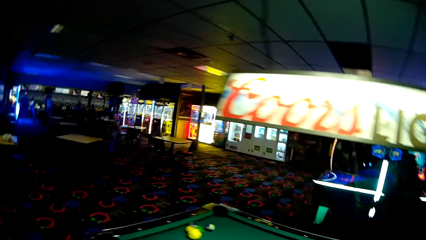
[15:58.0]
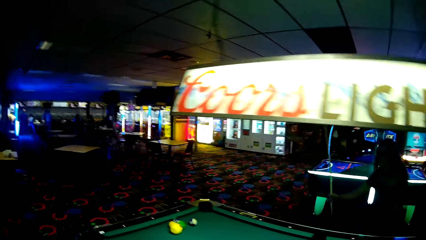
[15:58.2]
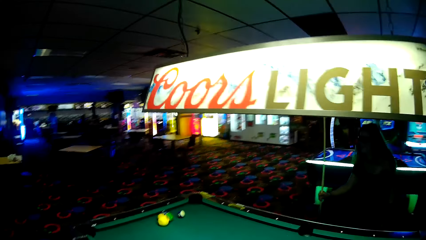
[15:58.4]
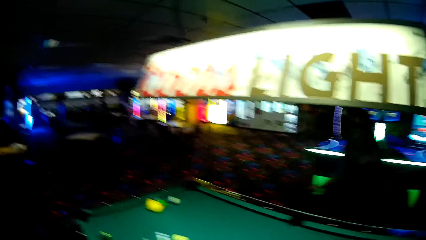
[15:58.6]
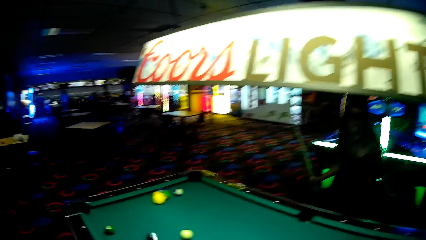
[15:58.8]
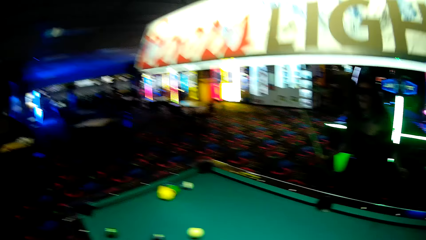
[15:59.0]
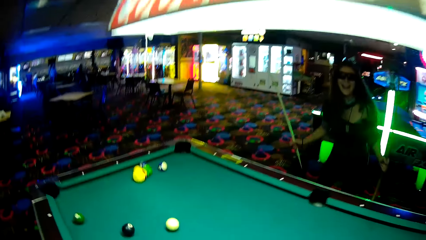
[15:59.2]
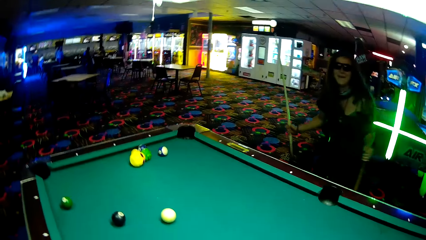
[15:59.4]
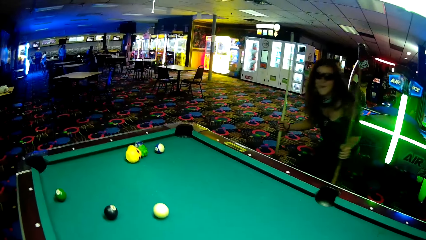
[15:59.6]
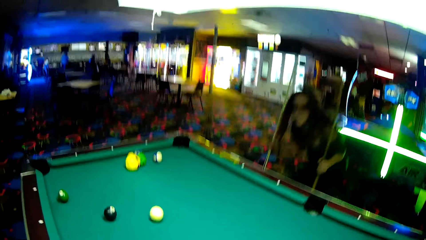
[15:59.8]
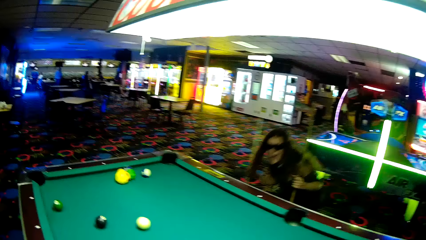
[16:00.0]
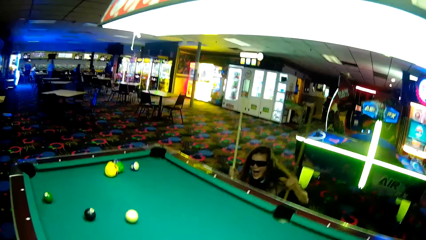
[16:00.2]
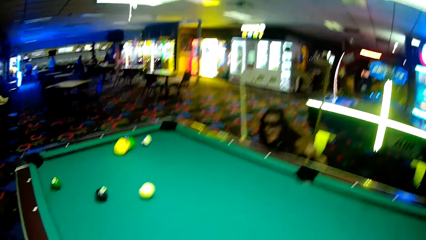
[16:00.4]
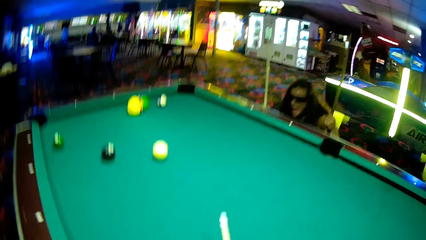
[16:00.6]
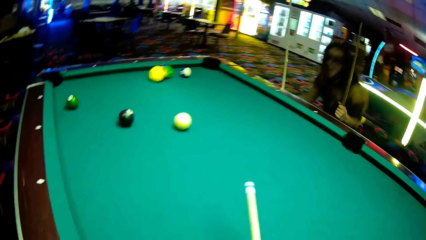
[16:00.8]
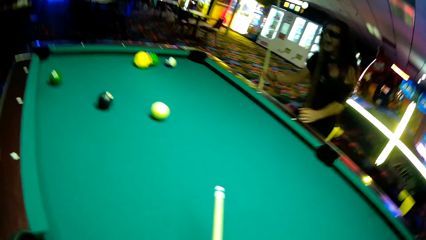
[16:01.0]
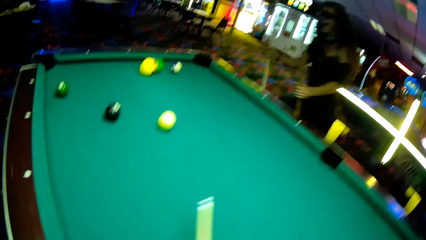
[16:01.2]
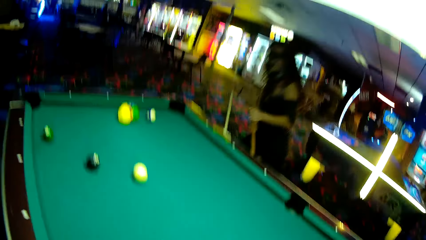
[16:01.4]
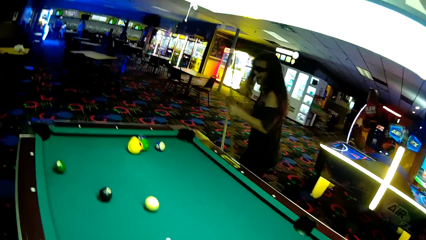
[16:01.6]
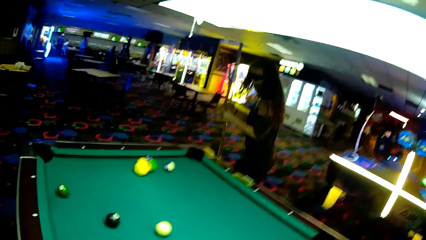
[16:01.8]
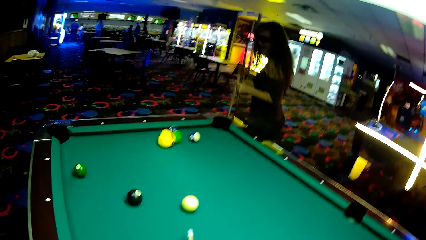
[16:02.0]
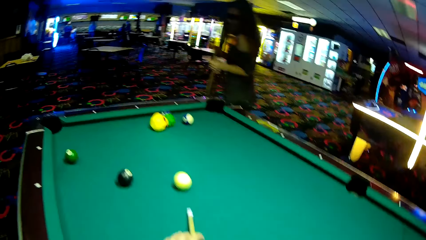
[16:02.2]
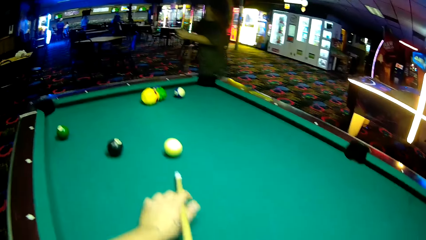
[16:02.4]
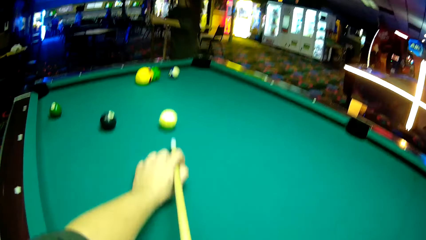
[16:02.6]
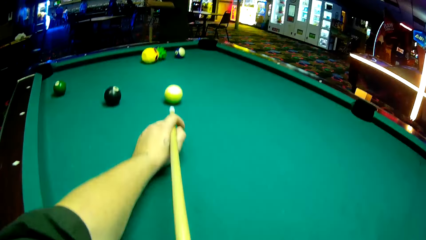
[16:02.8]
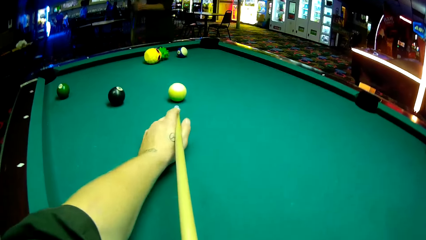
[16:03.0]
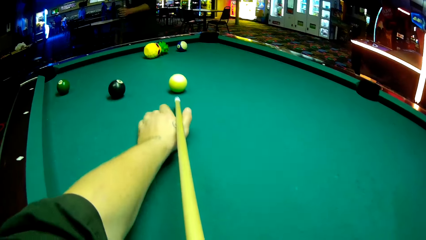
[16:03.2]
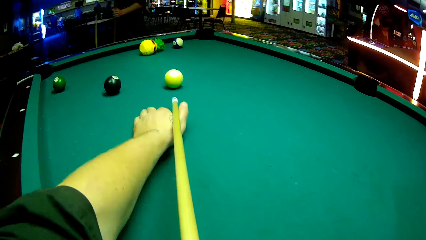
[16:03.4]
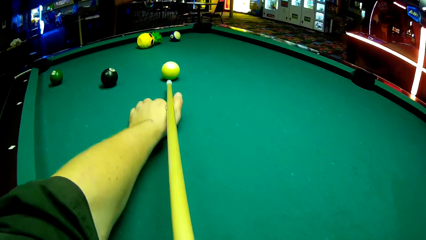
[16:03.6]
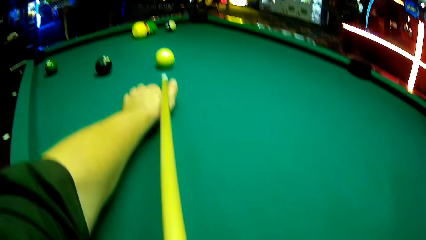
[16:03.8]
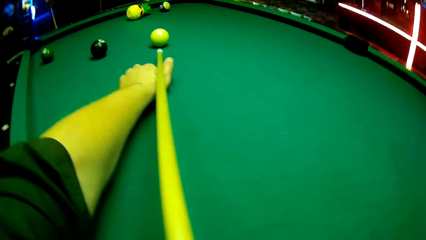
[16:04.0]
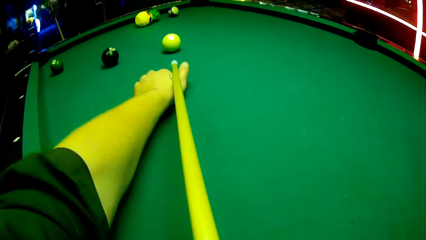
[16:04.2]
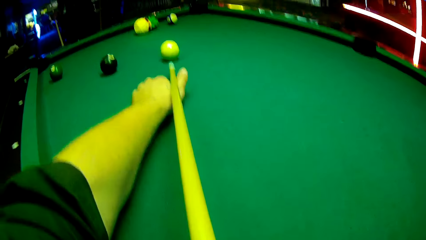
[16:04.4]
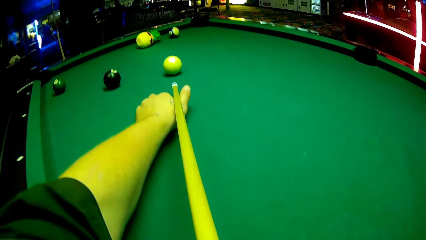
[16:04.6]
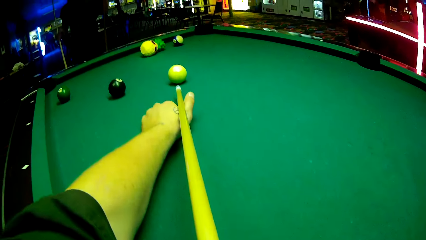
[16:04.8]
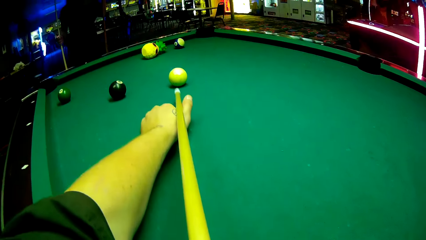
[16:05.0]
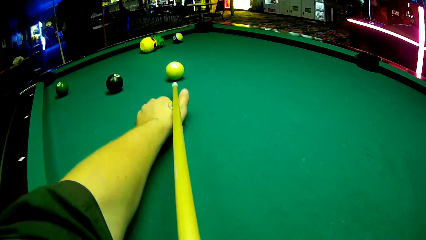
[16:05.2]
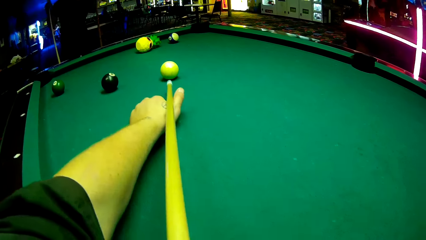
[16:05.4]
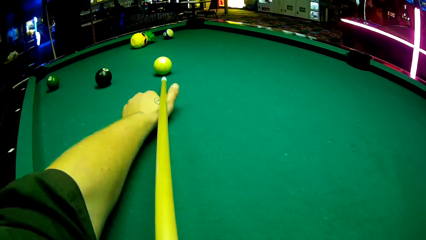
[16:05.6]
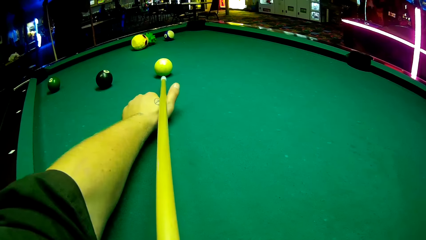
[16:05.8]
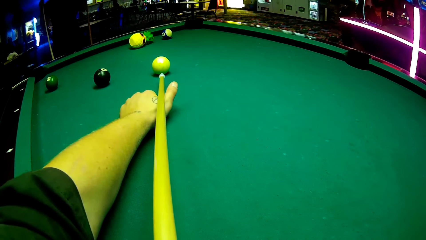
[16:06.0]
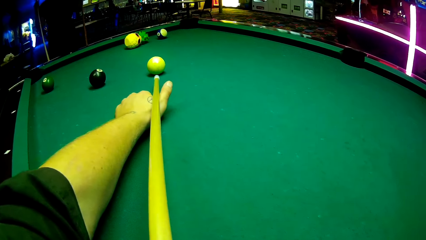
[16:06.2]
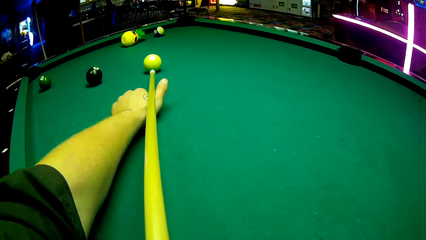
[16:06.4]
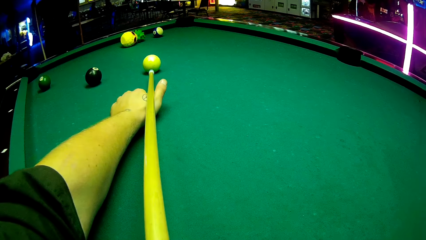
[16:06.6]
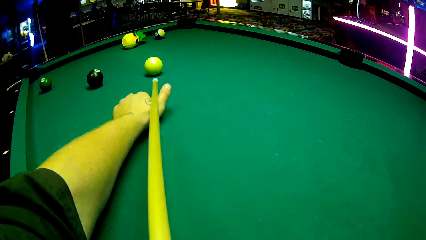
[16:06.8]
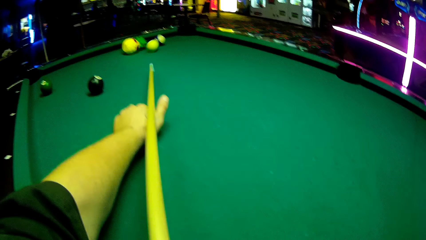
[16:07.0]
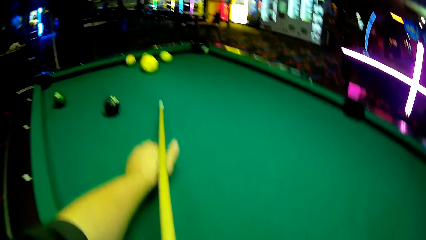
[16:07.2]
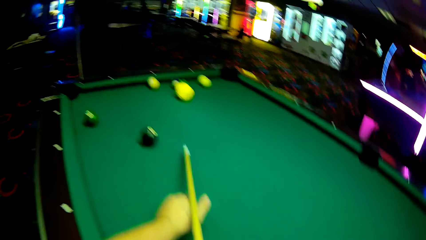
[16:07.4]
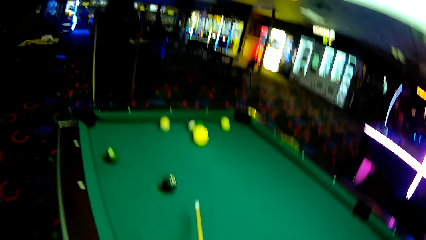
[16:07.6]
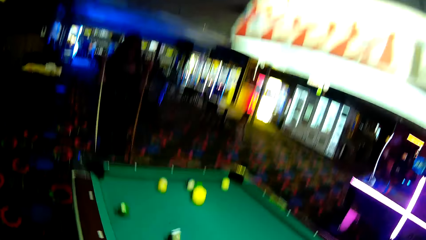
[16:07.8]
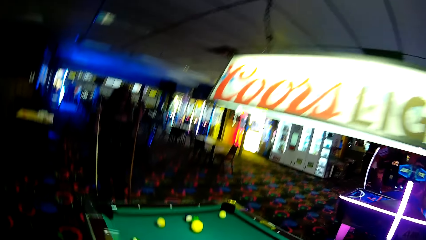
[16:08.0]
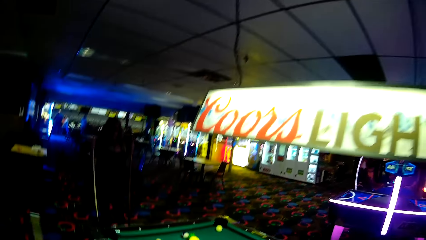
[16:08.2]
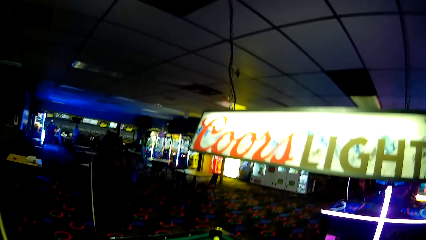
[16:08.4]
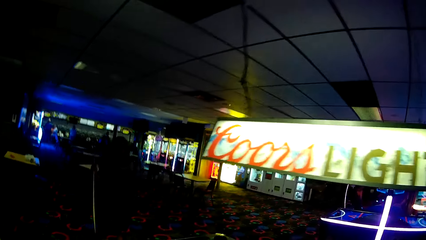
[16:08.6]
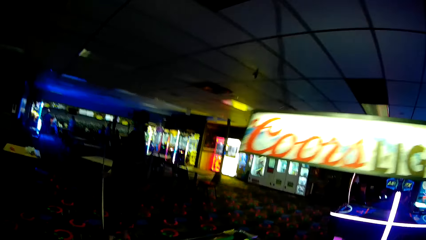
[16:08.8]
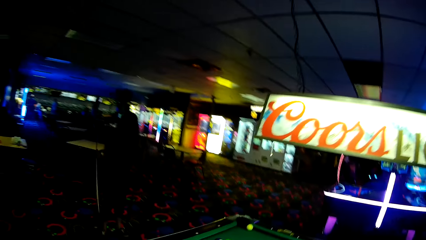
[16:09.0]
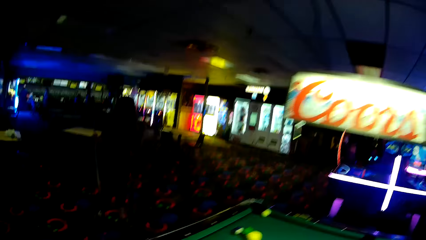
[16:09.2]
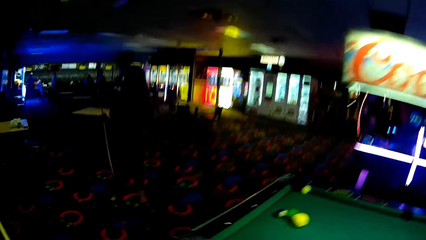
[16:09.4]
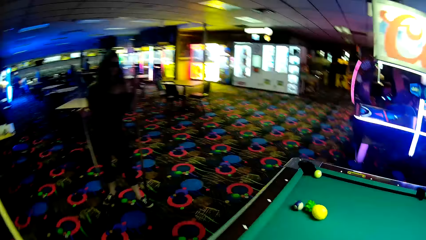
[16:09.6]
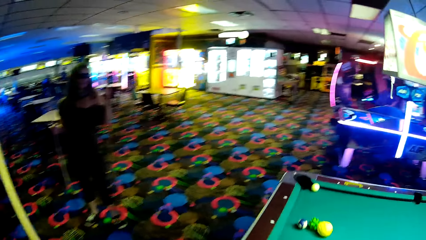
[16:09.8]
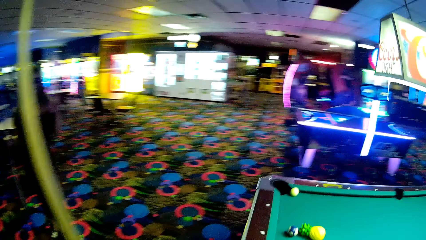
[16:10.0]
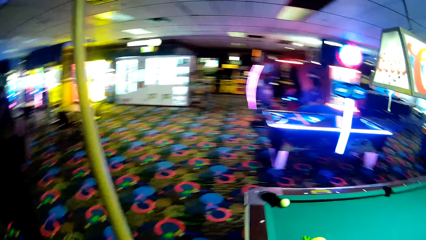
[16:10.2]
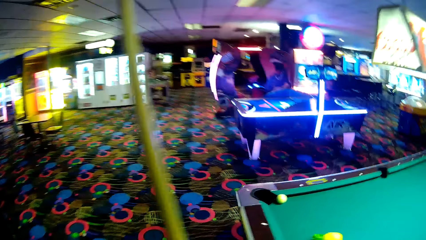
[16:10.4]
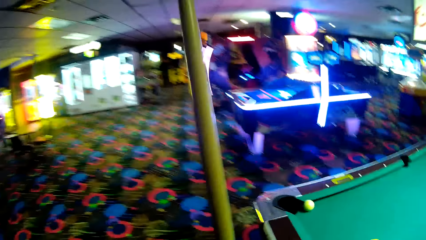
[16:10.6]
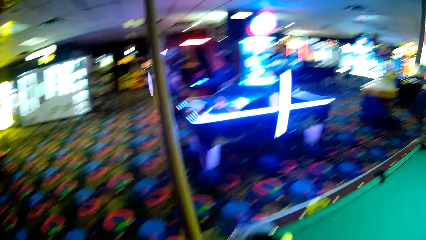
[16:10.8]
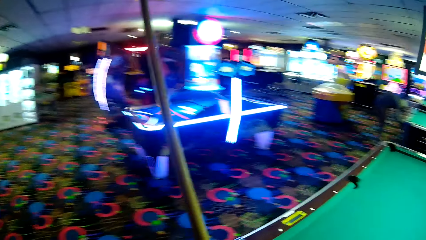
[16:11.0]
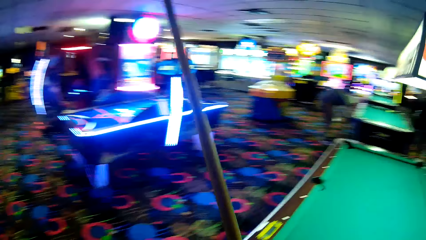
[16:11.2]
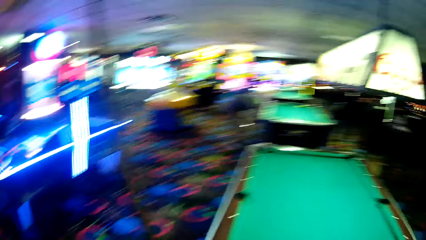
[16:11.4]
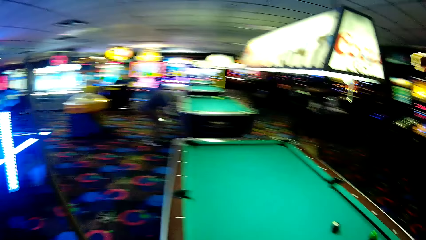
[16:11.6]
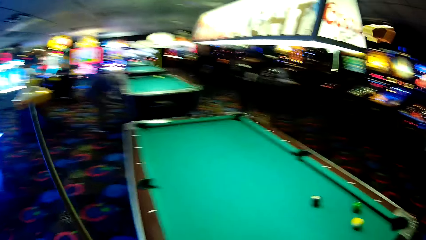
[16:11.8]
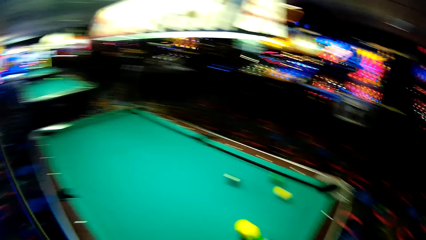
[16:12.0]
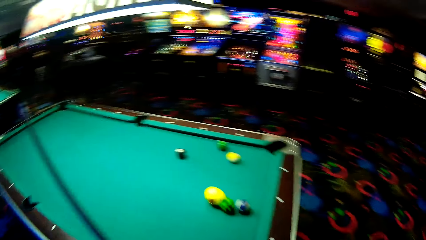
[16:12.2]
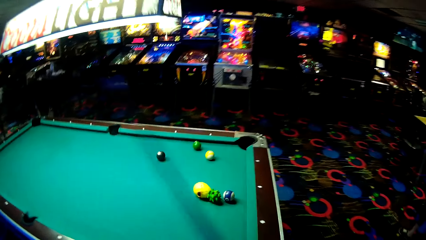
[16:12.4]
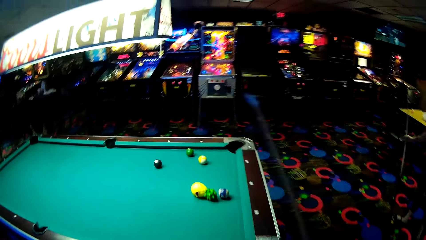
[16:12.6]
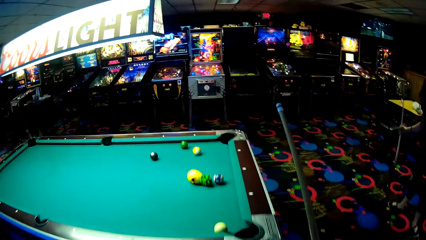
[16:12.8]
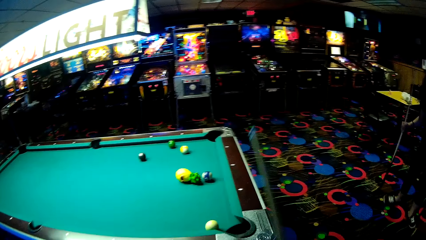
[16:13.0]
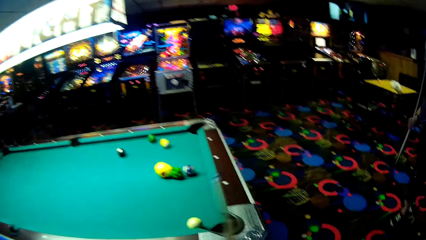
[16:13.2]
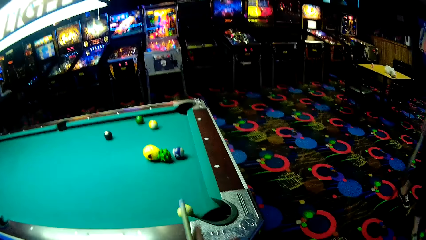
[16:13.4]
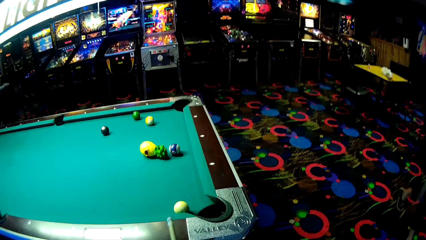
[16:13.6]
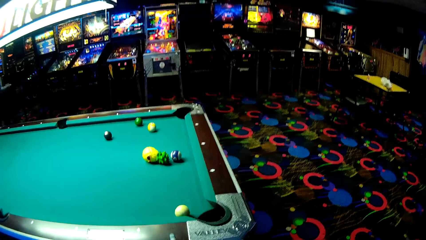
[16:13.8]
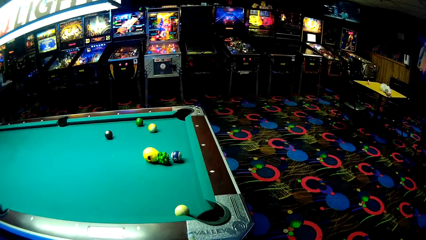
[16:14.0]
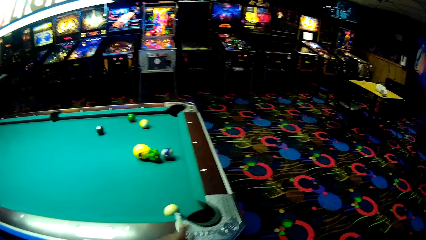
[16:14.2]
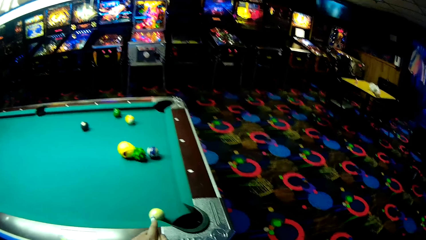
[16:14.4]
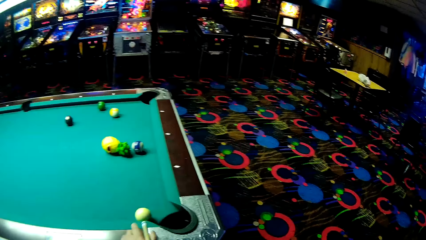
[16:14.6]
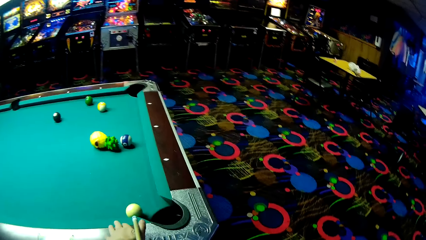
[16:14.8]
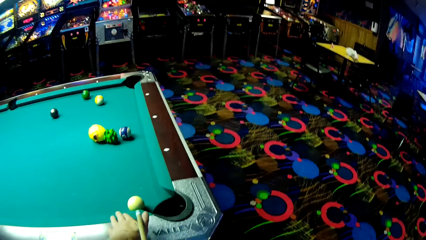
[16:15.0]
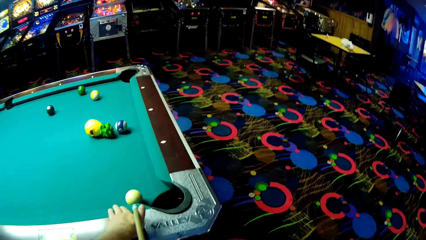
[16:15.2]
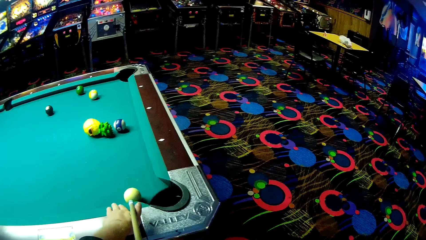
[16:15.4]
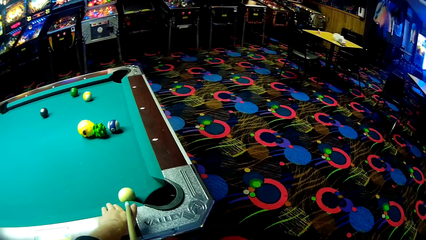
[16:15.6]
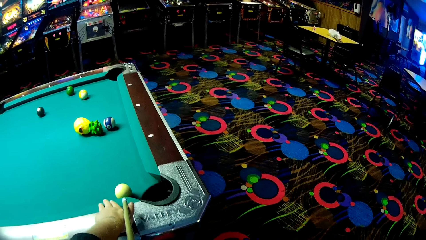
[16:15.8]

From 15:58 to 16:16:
A lady holds two pool sticks on the floor. The lady walks around a casino. The camera wearer plays a pool table game and pushes a ball on a pool table with a pool stick. They walk around the casino and play a pool table game. The lady walks around the casino.
